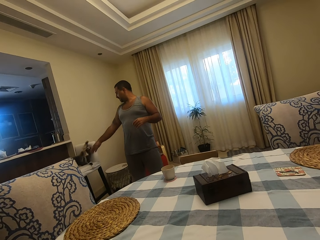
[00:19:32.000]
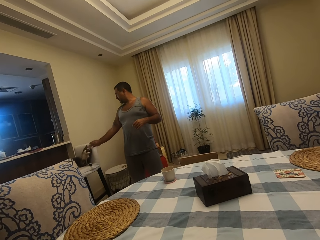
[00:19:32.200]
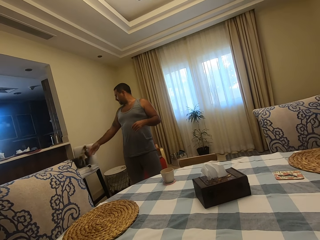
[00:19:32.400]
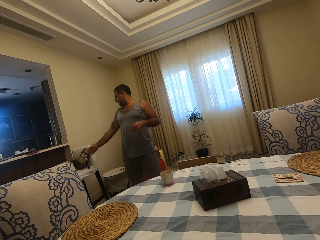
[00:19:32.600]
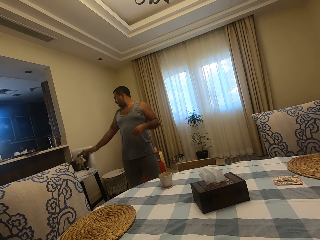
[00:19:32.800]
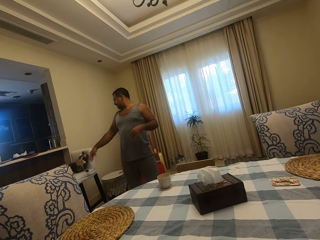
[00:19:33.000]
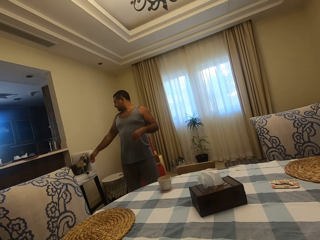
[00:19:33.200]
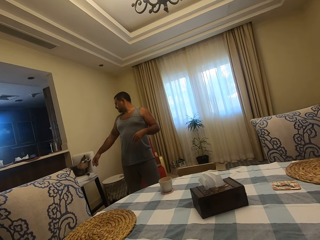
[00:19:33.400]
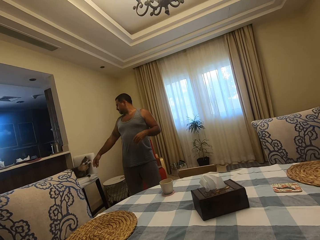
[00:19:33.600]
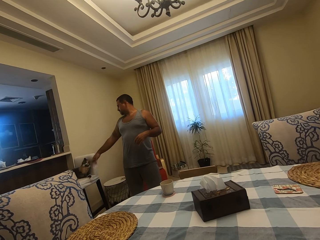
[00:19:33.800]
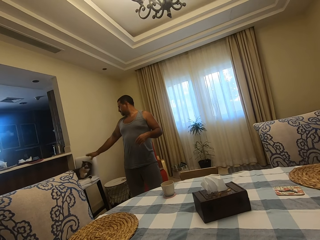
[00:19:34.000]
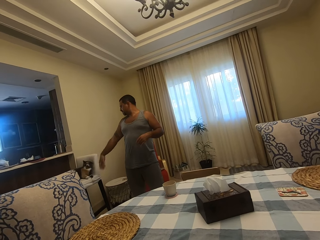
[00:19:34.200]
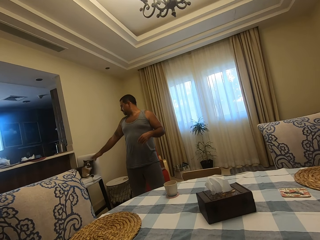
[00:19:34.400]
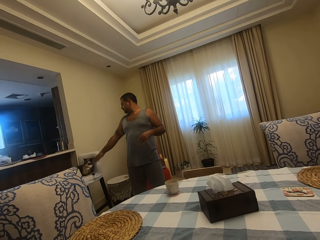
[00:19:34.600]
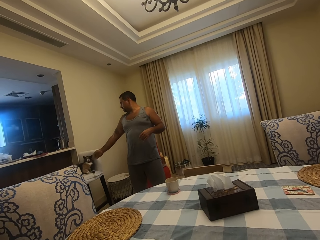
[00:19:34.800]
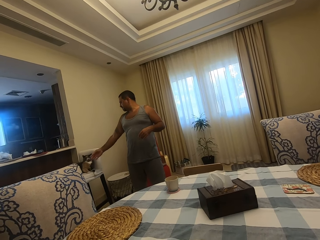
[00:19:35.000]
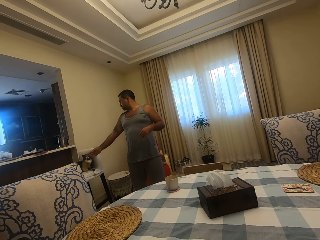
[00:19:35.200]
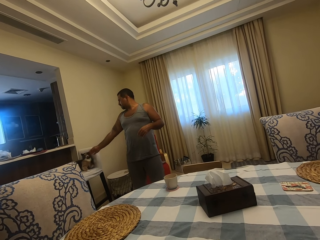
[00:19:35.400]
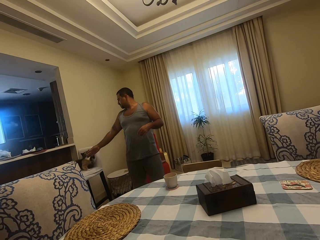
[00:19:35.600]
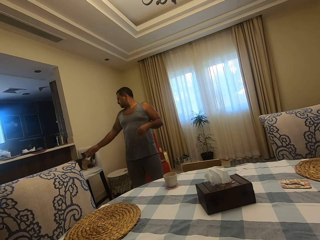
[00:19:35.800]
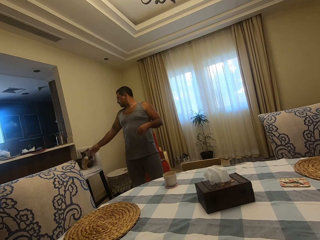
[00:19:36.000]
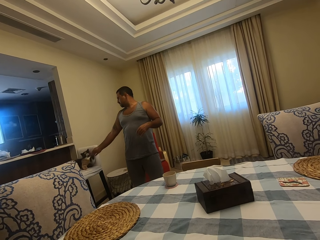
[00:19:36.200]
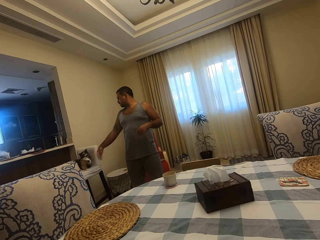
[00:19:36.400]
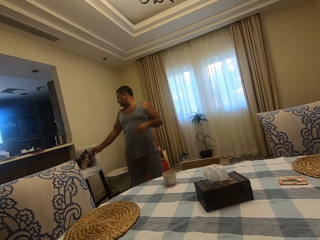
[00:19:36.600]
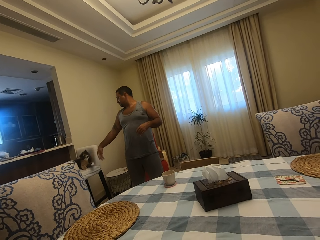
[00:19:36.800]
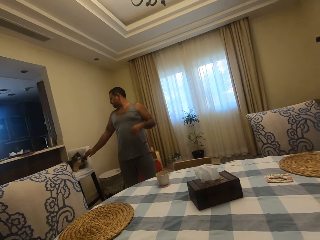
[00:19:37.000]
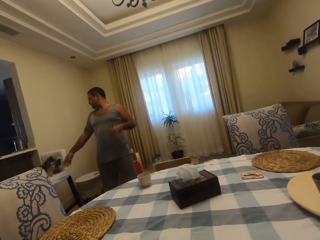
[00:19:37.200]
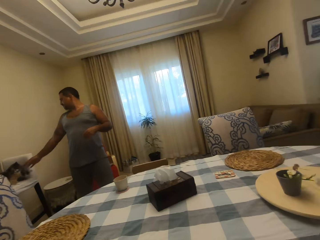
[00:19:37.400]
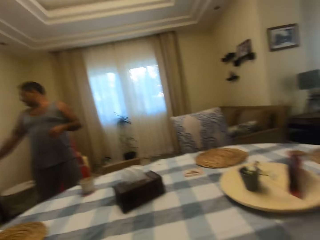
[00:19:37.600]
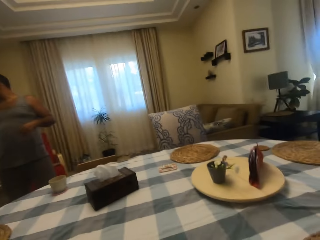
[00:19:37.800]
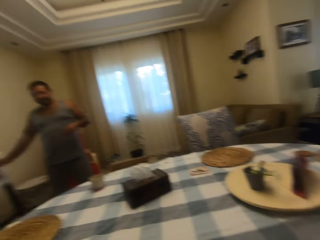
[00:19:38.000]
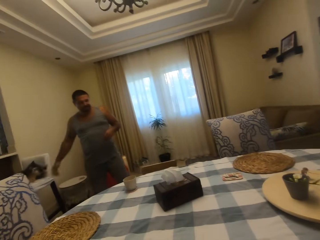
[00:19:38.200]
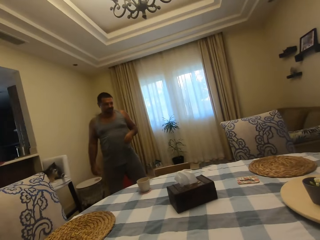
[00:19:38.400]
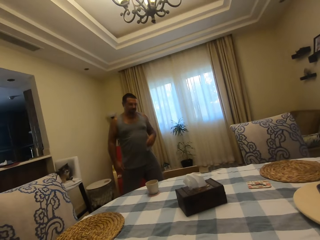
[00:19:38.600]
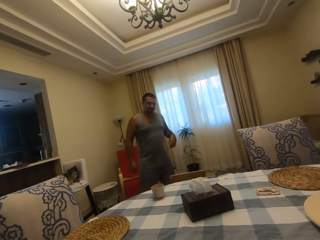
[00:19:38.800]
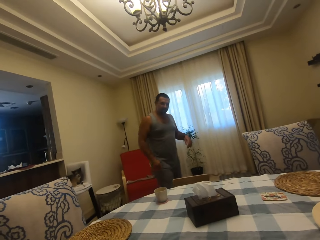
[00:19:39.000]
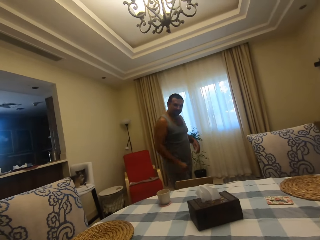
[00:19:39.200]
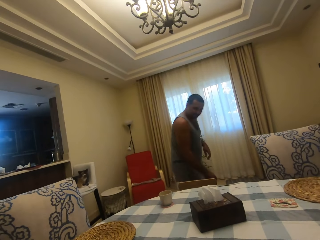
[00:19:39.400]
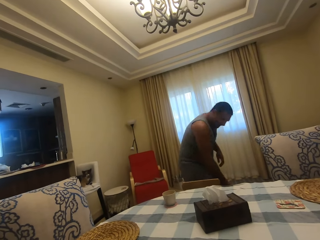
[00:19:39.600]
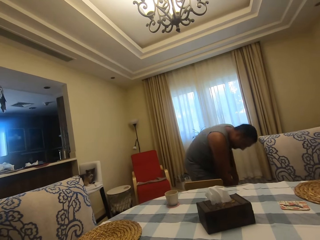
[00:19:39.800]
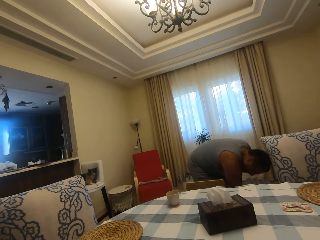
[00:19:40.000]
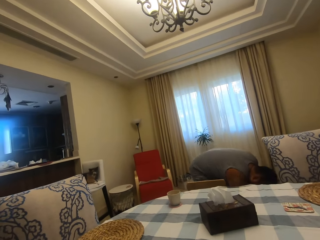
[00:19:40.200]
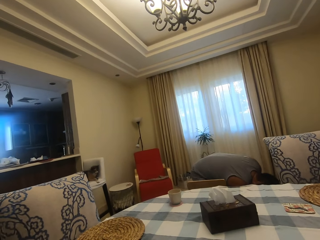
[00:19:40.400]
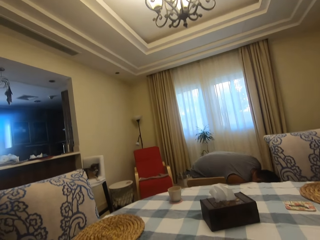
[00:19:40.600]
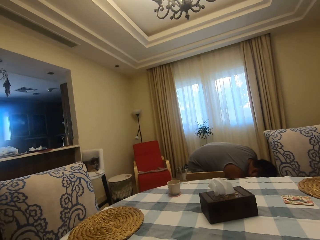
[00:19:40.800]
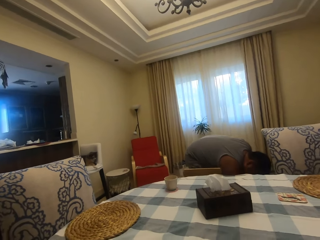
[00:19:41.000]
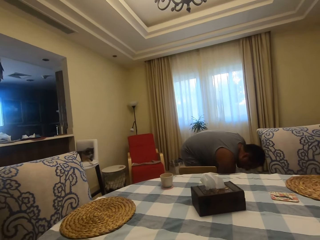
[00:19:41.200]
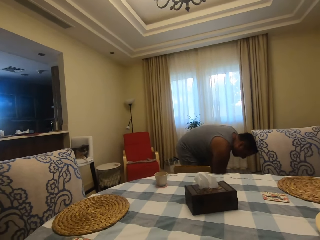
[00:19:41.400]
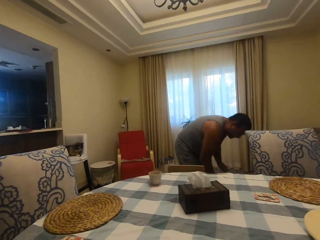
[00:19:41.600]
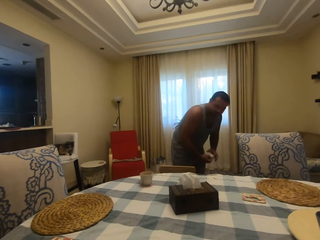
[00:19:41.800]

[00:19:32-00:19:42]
A child laughs. The child speaks. A man walks around the room. The child speaks to the camera wearer. The man picks up something.

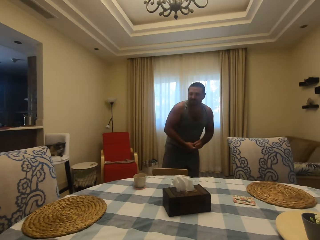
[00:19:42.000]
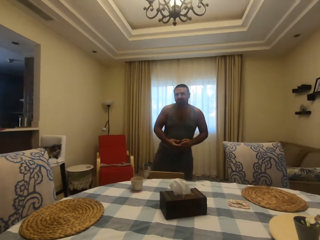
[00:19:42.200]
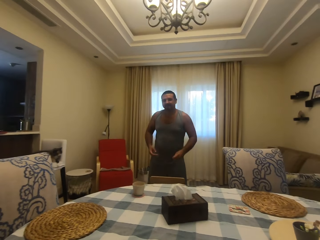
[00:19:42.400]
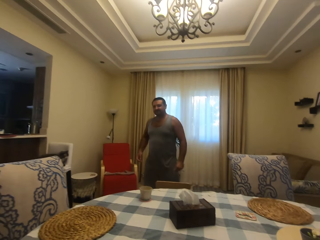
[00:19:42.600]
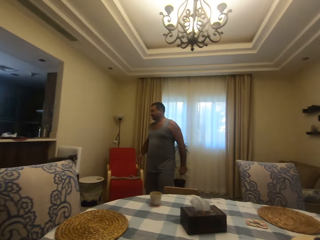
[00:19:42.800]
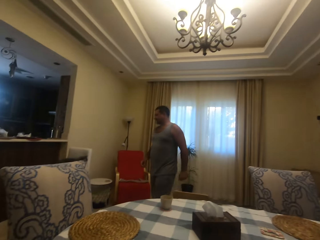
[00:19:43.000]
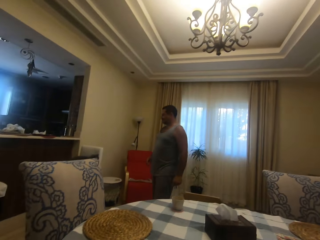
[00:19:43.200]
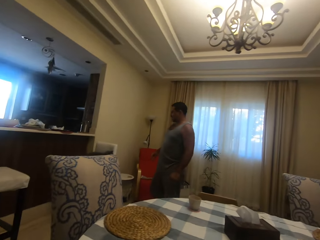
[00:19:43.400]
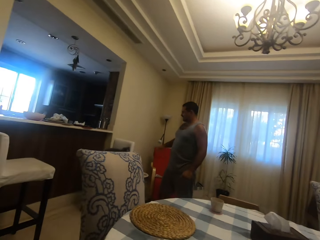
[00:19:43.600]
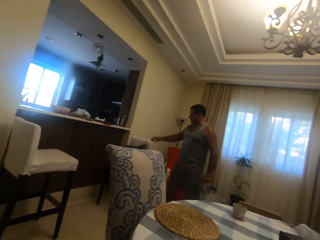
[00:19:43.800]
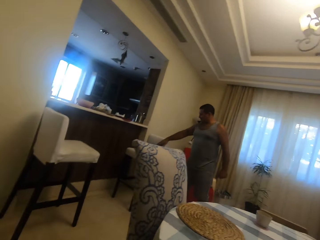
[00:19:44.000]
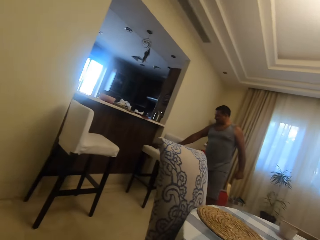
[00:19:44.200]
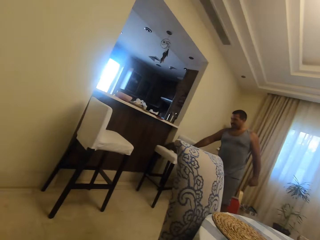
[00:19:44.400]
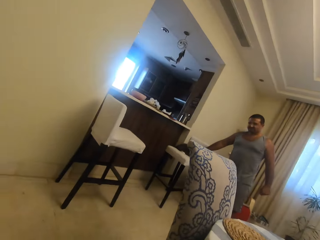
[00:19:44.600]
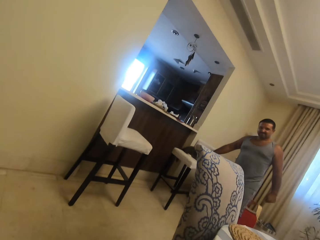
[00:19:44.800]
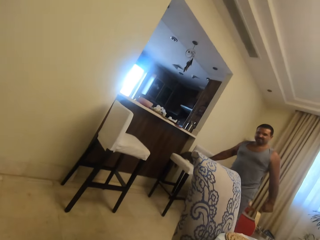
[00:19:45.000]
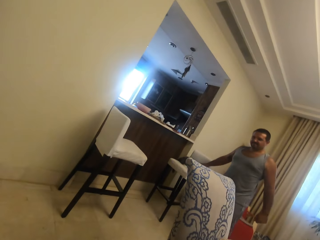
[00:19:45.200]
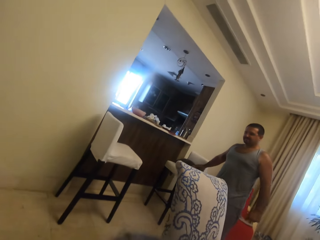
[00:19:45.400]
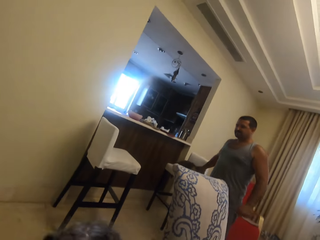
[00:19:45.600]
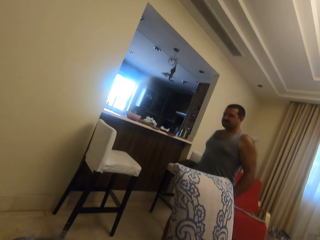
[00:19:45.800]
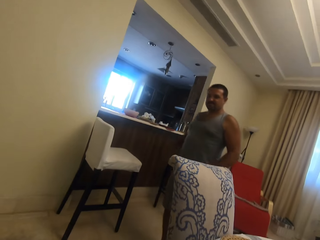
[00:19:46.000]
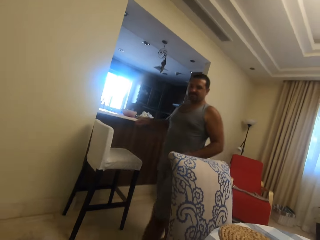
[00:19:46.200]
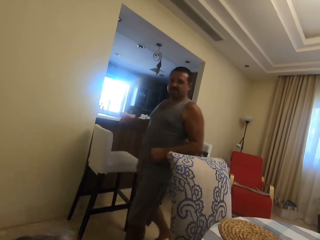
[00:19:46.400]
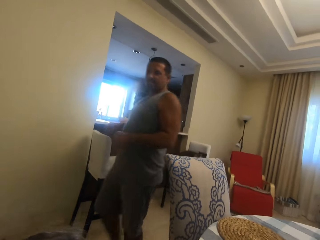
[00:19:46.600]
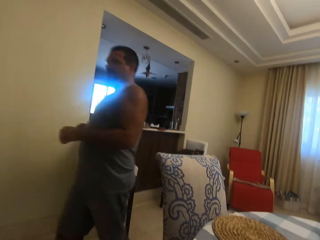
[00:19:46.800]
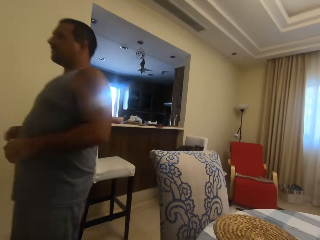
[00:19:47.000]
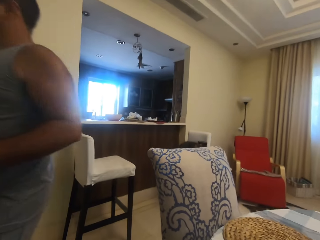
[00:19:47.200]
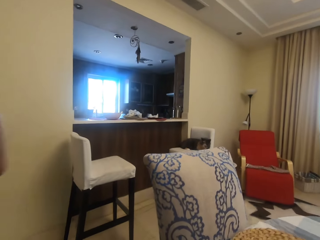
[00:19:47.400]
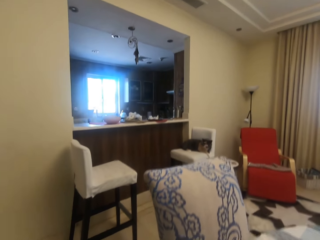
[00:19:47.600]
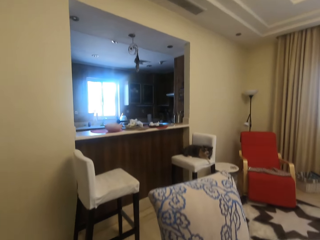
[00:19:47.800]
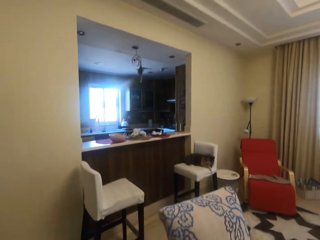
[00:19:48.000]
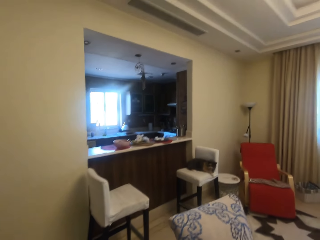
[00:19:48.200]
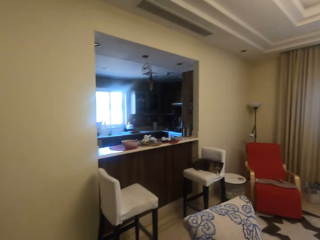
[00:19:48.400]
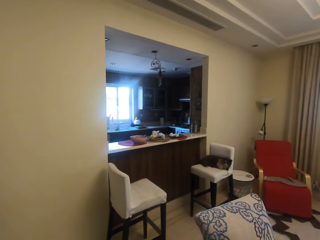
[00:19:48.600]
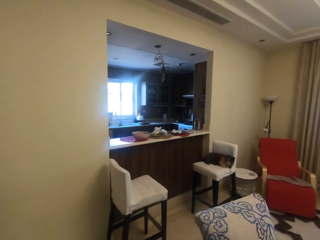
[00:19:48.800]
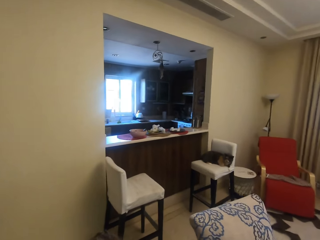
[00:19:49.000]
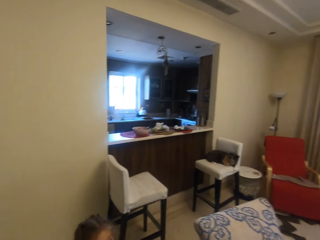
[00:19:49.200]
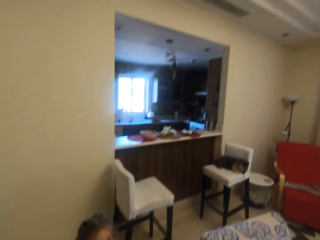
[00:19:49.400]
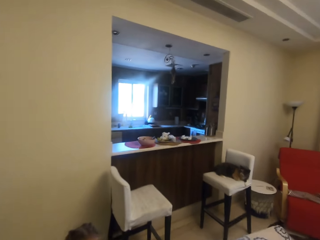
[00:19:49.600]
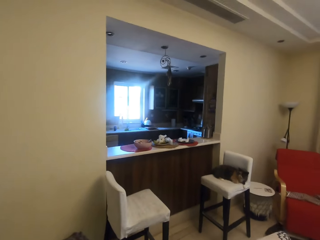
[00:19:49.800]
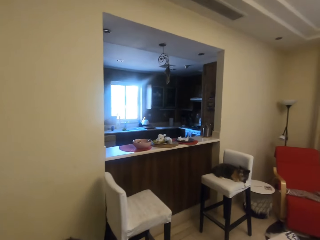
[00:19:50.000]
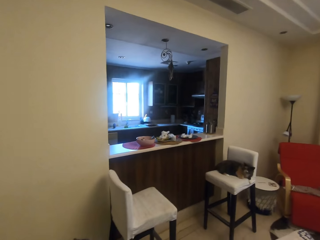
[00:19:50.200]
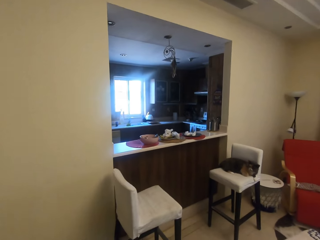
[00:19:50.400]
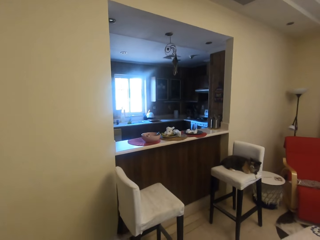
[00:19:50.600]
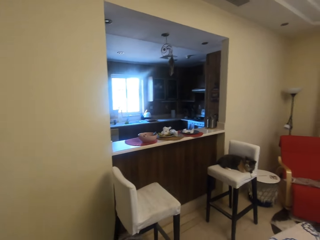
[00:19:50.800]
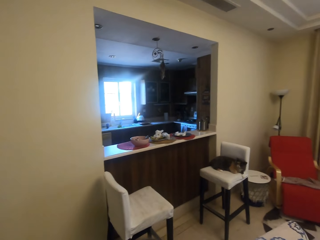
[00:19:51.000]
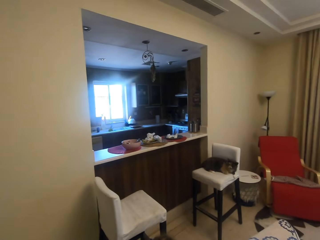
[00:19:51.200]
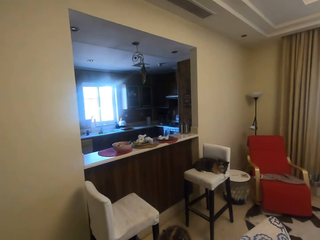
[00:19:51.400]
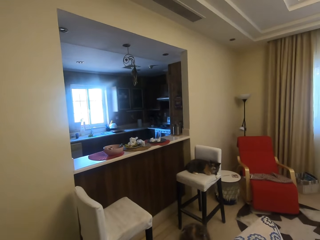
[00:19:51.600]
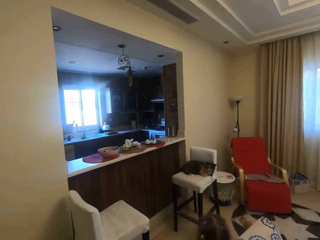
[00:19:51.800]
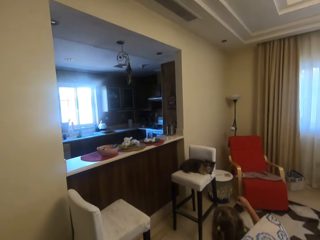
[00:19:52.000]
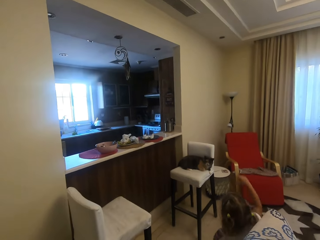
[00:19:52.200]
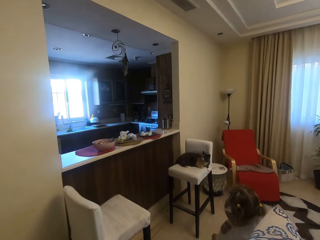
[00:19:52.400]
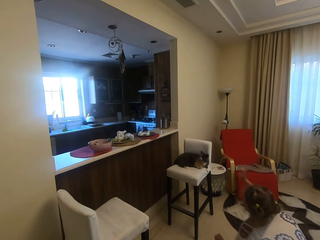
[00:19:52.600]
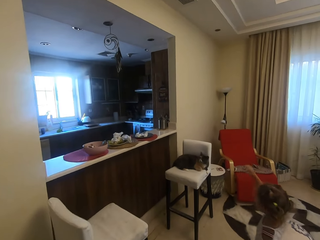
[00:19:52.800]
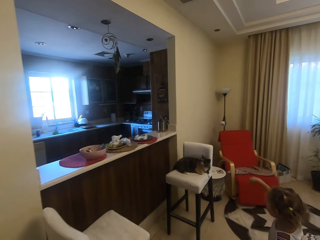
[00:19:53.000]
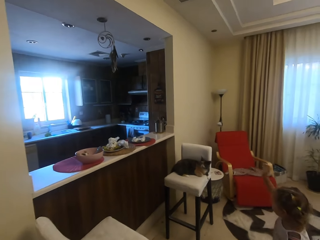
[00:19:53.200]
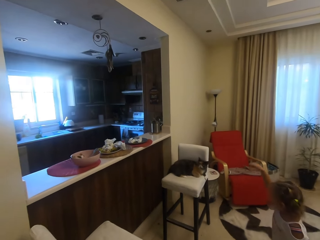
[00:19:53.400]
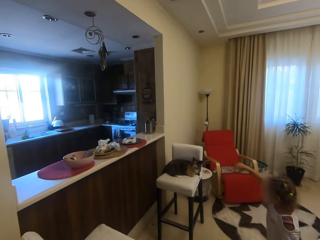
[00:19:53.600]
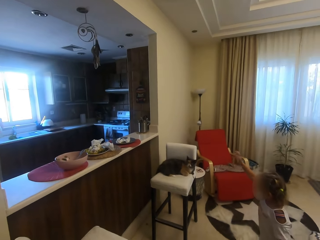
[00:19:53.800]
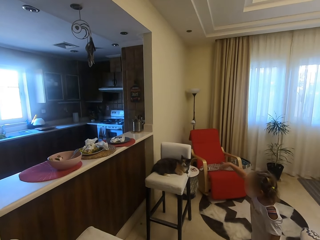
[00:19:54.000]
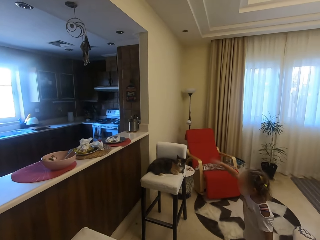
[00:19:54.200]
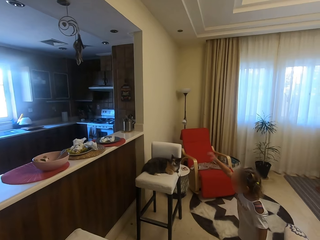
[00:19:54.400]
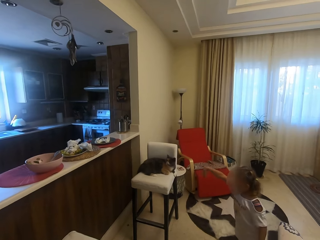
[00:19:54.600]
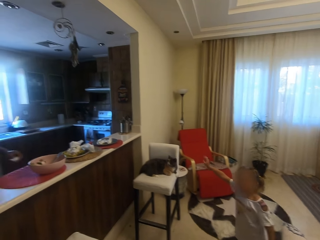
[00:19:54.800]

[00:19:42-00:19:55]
The camera wearer speaks to the child. The man walks. The camera wearer speaks. They look at the man. The man walks around the room. The camera wearer speaks to the man. The man speaks to the camera wearer. The man walks. The camera wearer speaks to the man. They look at the child. The child plays with the cat.
